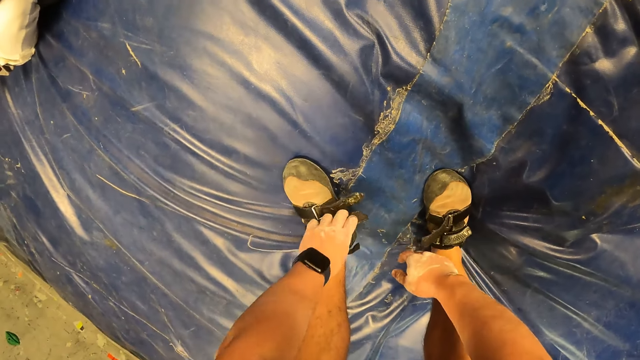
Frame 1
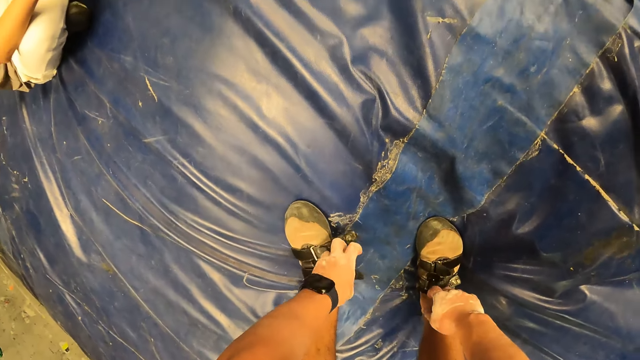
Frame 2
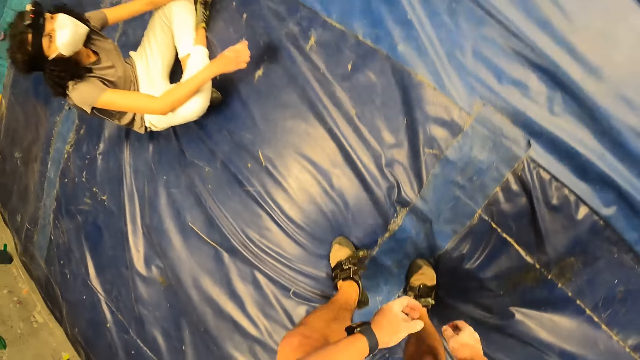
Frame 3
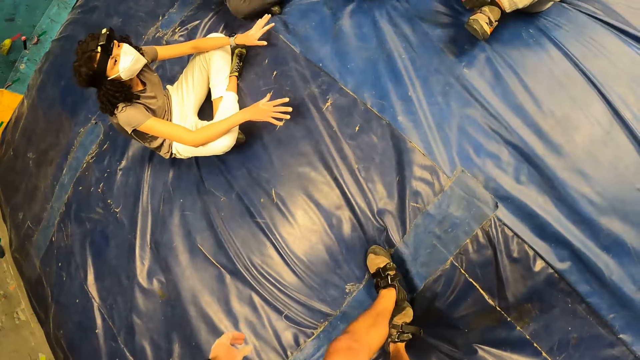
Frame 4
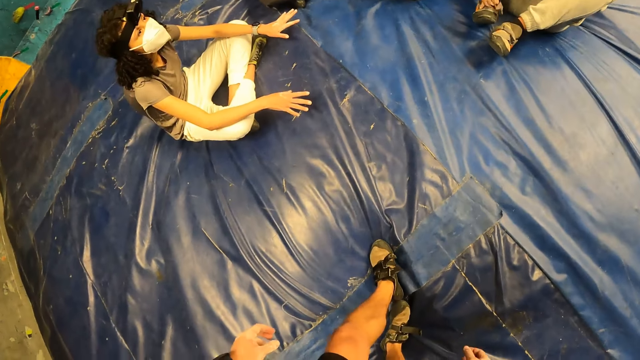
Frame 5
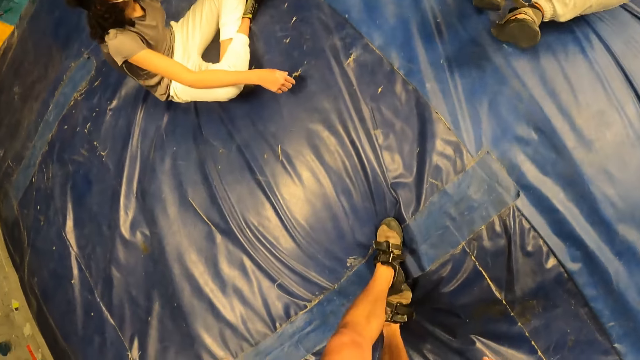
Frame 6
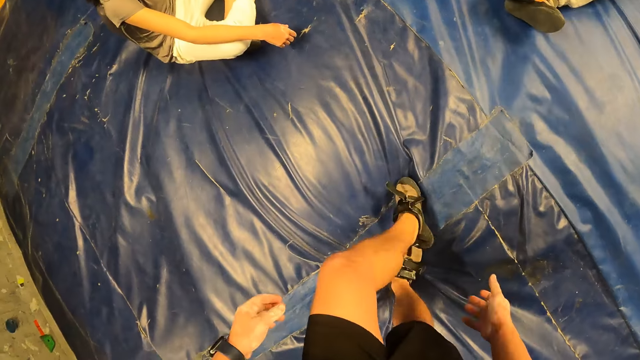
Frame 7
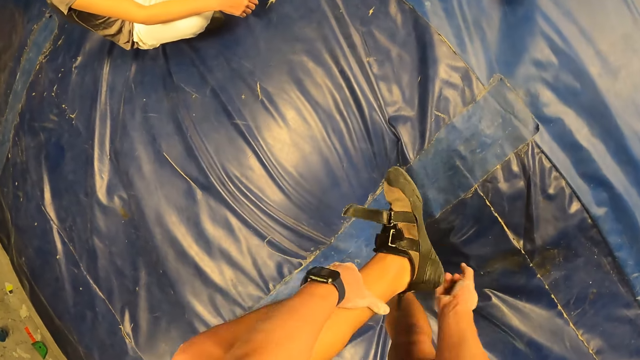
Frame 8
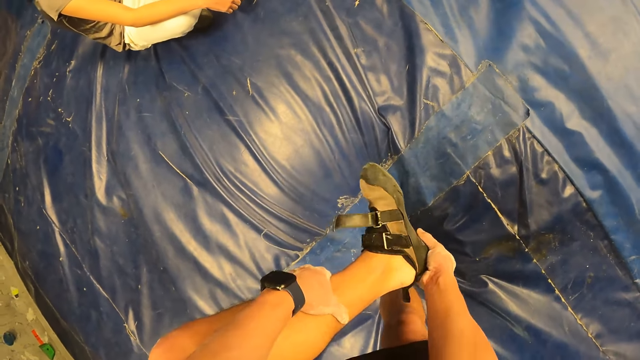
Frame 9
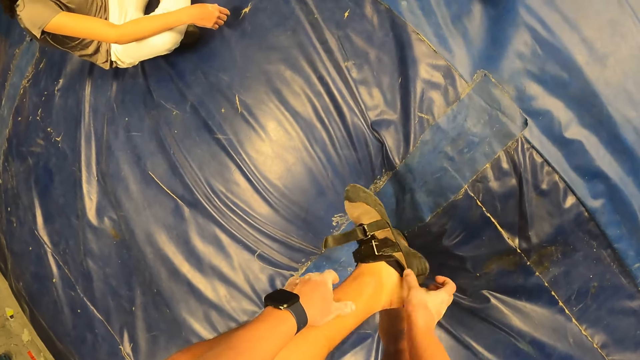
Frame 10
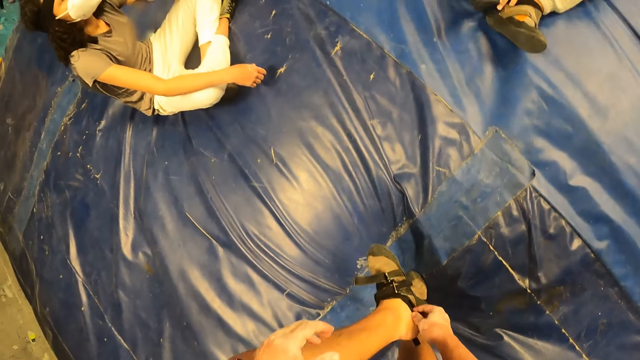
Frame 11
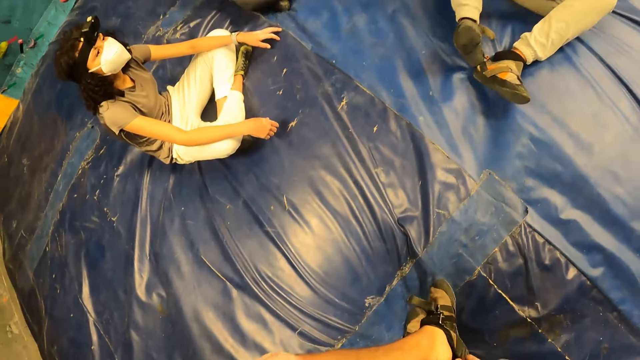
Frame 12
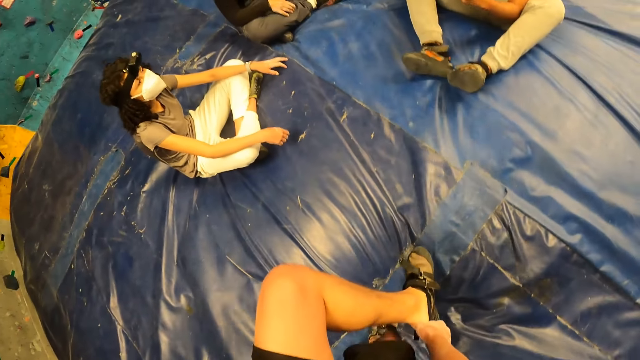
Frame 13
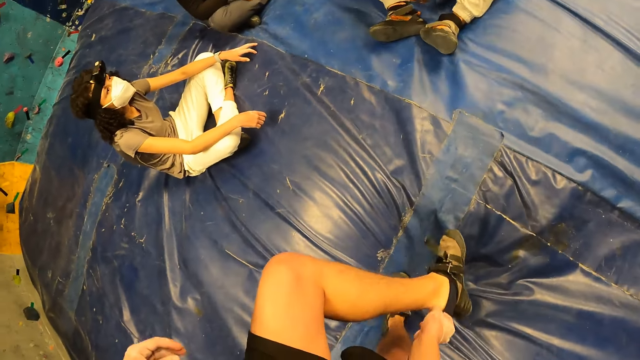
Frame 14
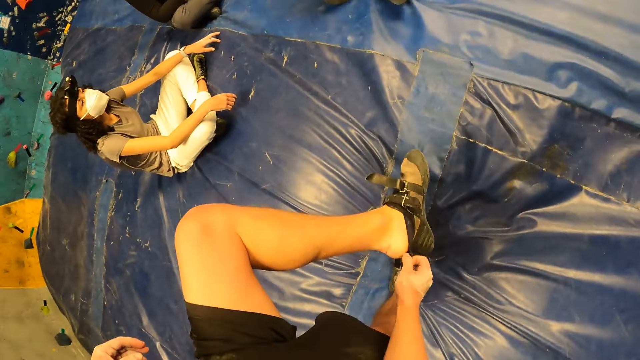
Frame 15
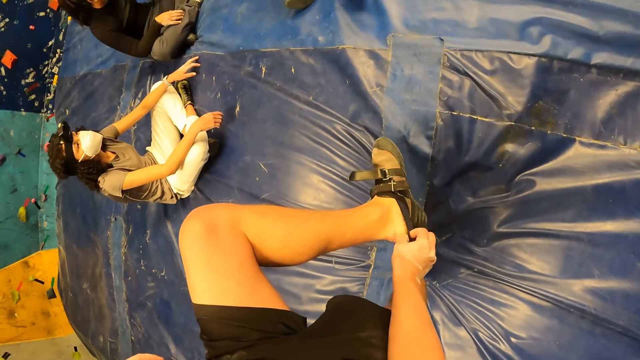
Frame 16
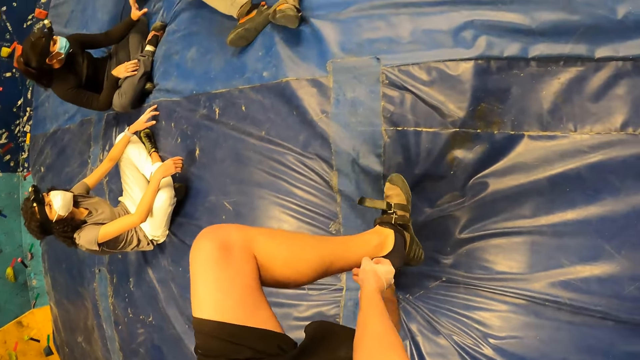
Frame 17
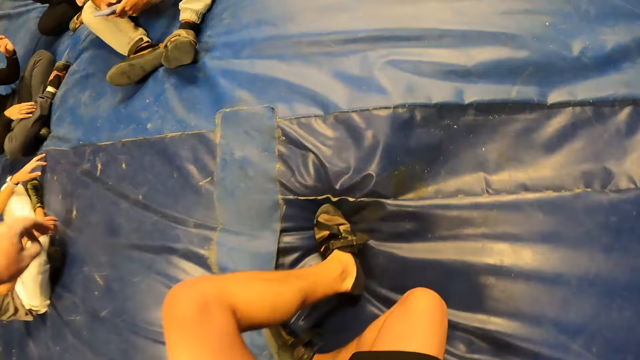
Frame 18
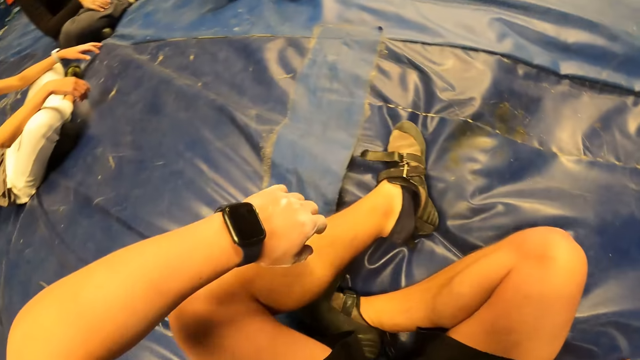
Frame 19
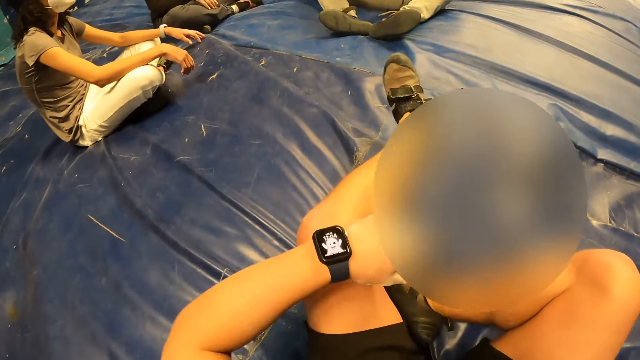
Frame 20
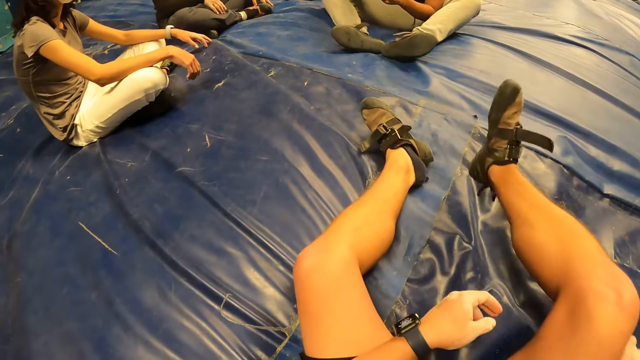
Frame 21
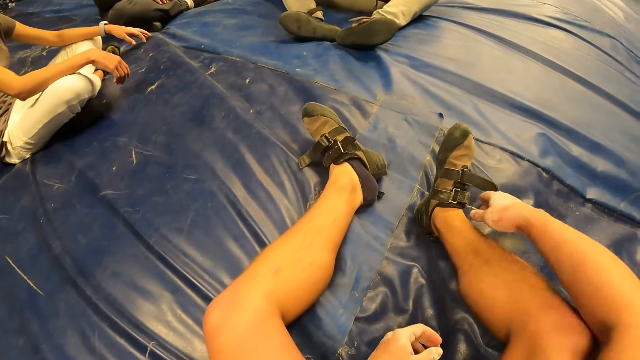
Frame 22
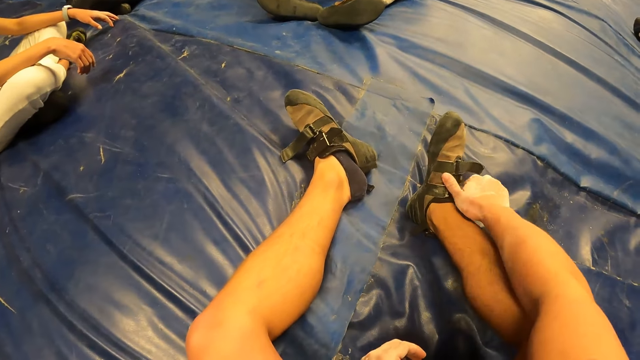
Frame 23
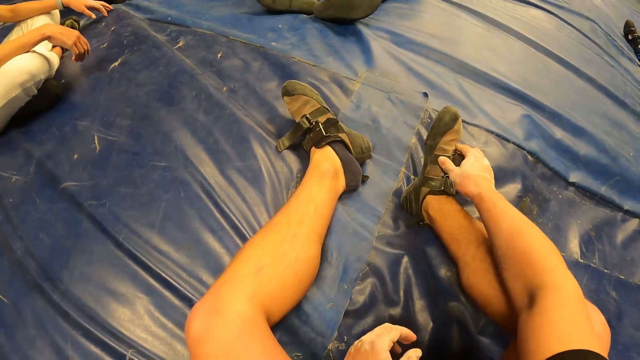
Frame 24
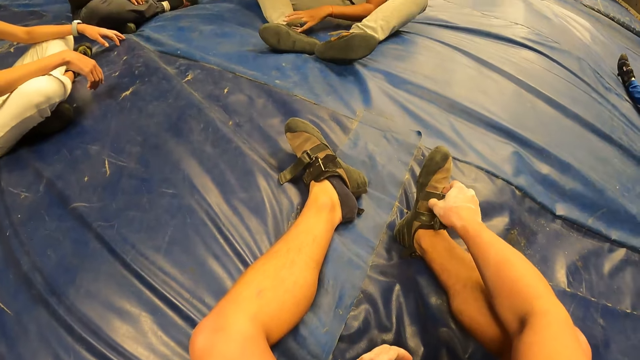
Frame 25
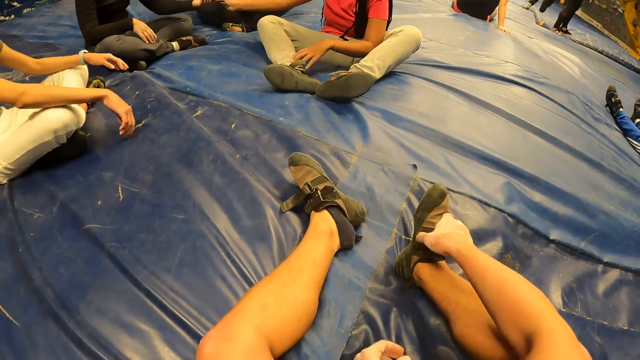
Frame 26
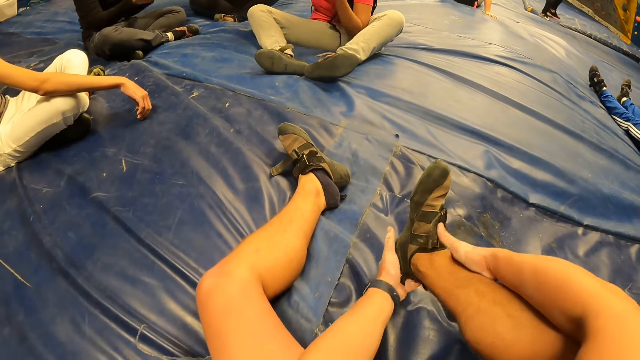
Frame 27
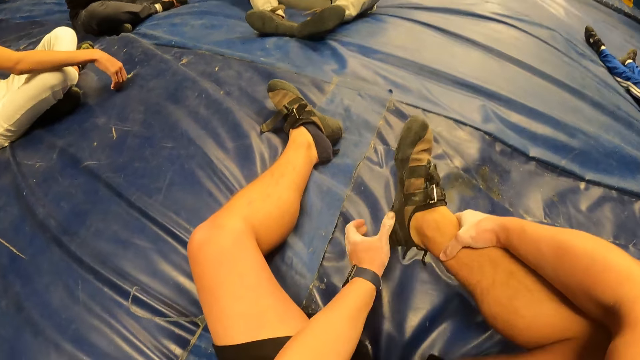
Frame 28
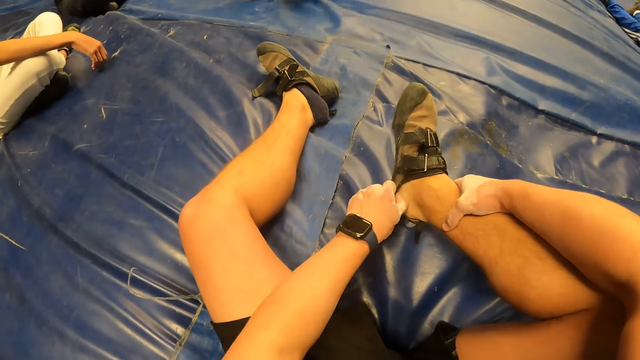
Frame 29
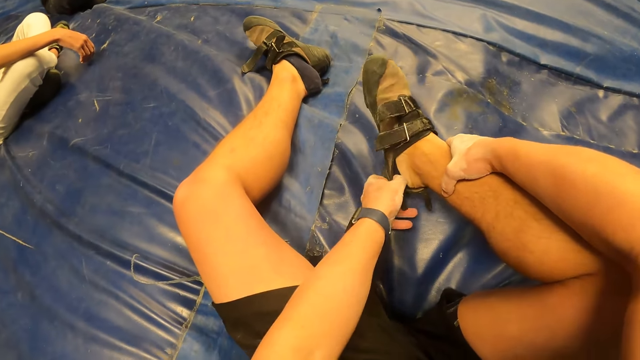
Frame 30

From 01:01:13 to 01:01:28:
The camera wearer removes the shoe on the left leg. They sit on the foam. They open the shoe with the right hand.

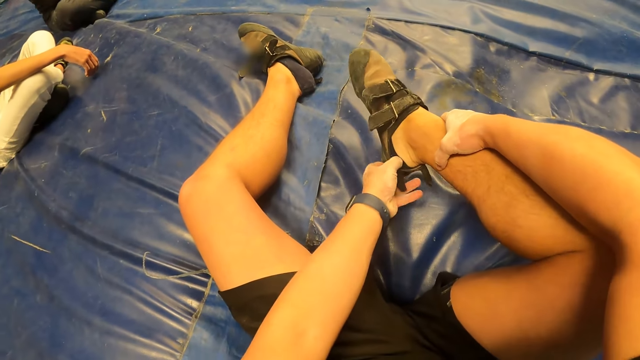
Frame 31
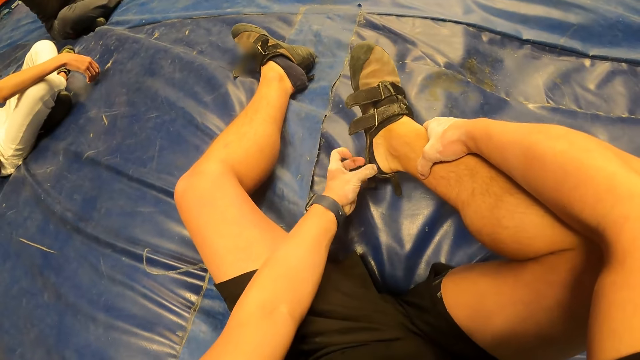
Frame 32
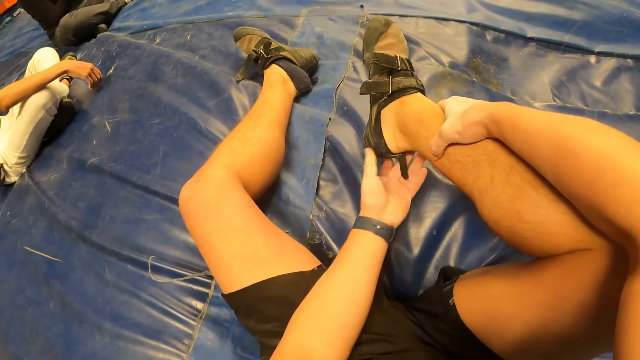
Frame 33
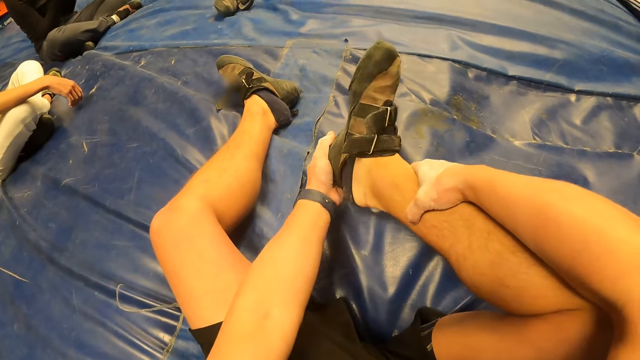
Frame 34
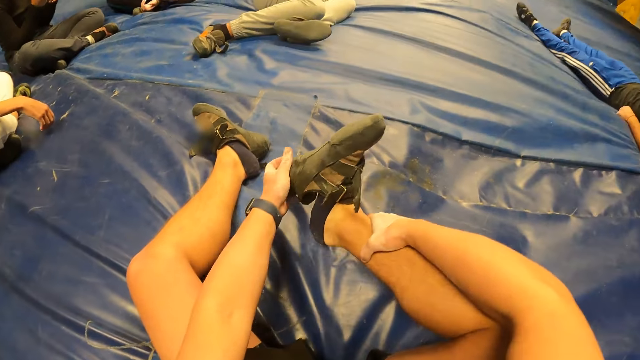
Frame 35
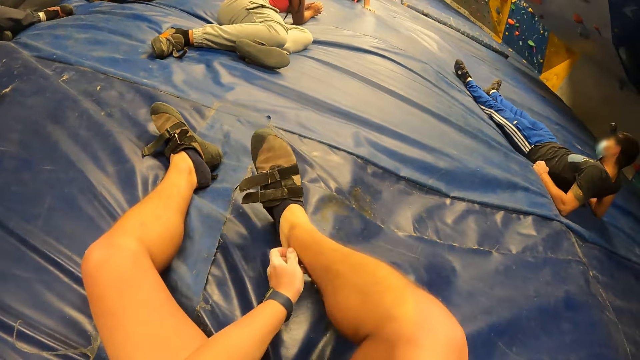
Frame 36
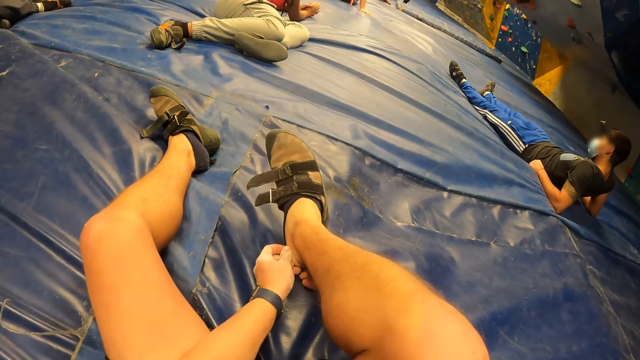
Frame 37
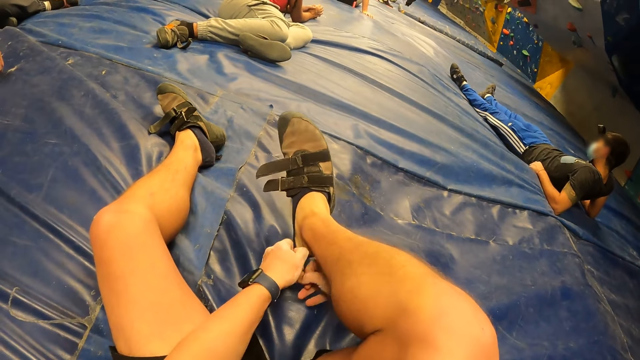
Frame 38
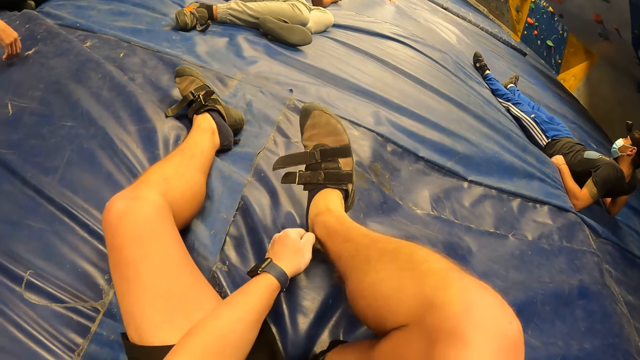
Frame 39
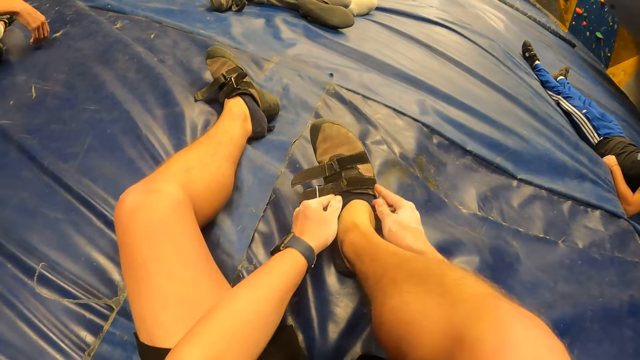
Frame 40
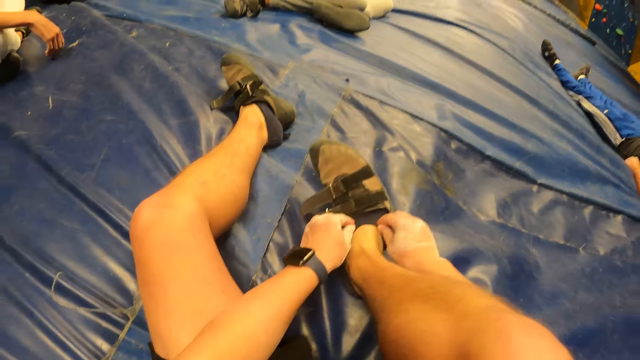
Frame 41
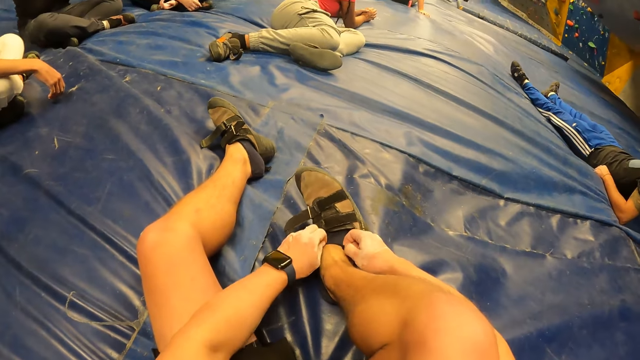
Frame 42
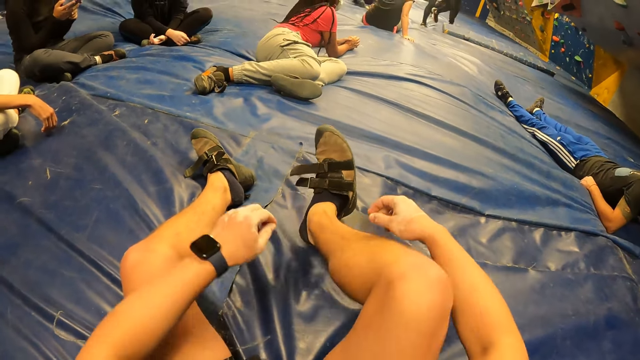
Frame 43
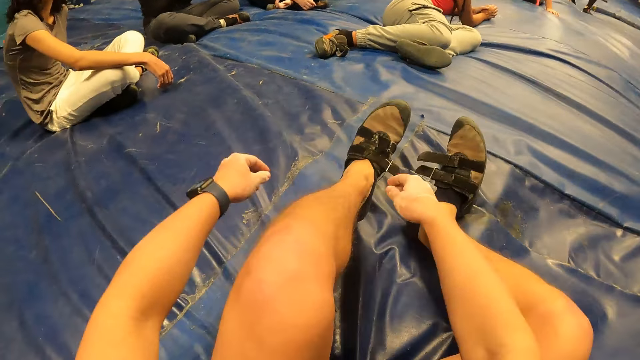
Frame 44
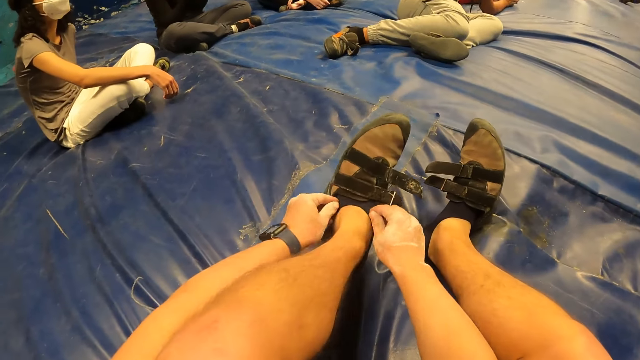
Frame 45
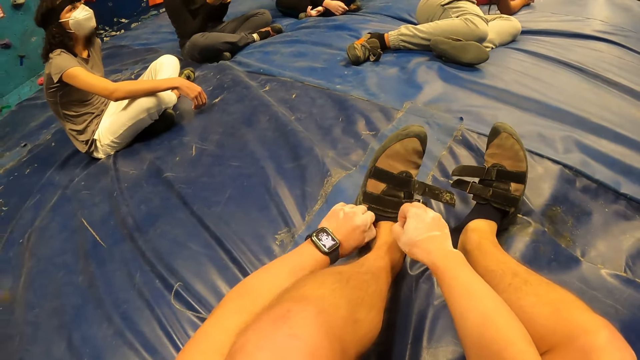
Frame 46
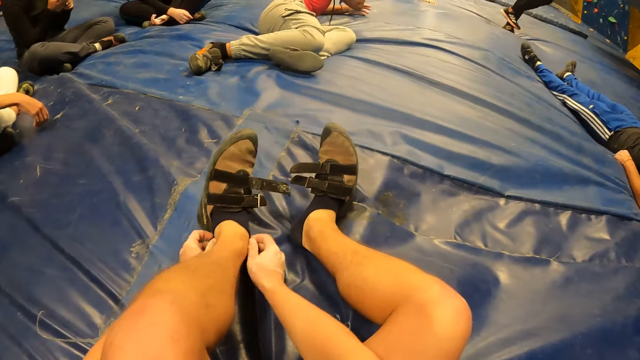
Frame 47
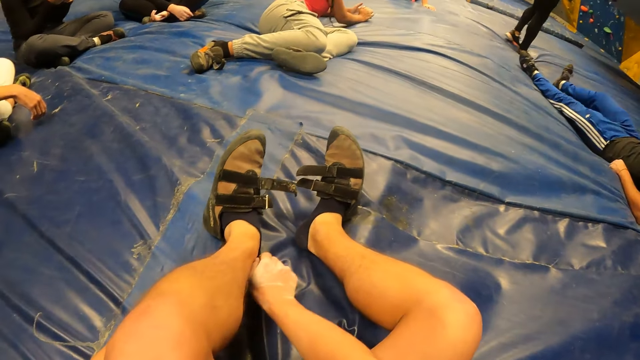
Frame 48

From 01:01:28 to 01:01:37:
The camera wearer removes the shoe on the right hand. They pull the sock on the right leg. They pull the sock on the left leg.
